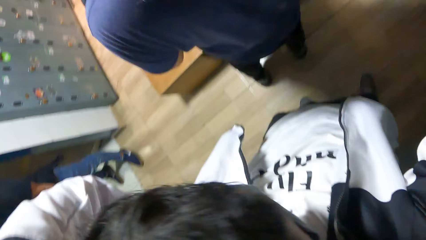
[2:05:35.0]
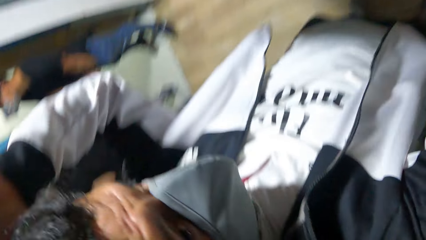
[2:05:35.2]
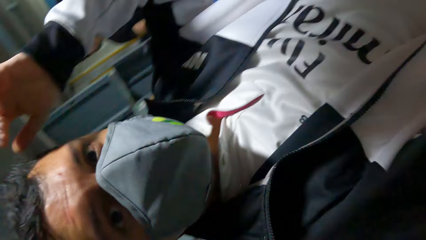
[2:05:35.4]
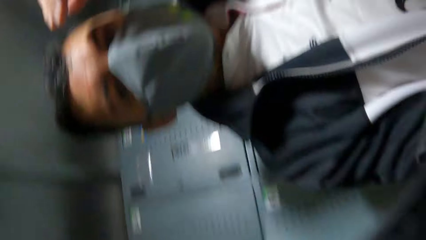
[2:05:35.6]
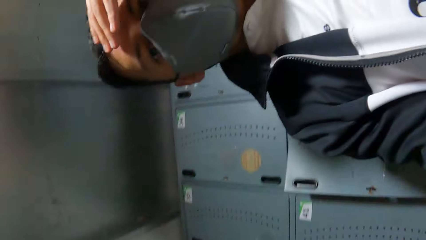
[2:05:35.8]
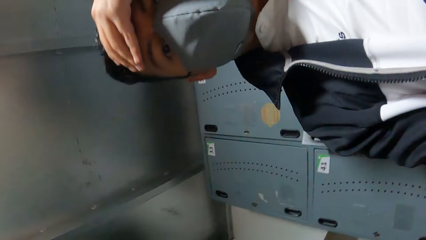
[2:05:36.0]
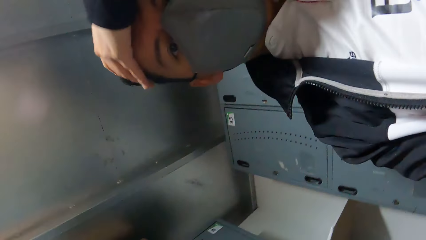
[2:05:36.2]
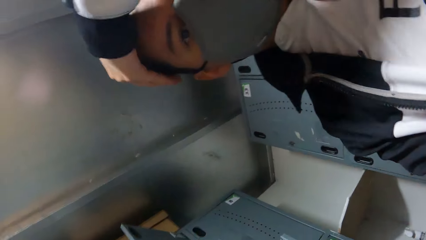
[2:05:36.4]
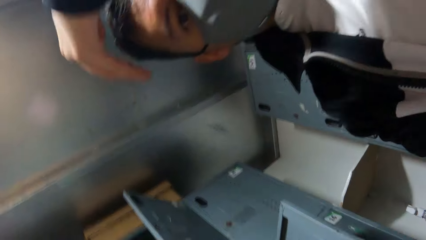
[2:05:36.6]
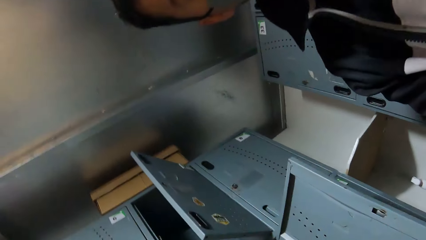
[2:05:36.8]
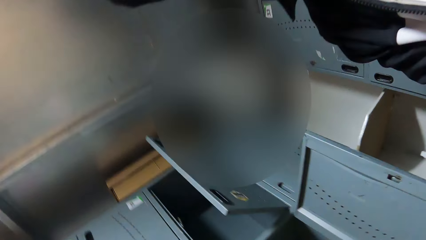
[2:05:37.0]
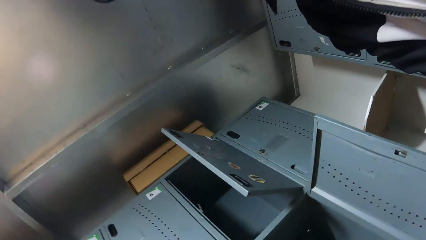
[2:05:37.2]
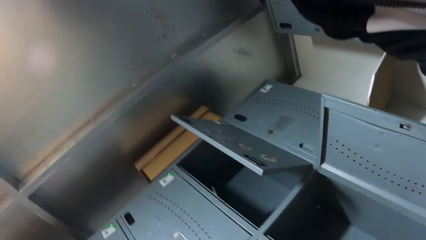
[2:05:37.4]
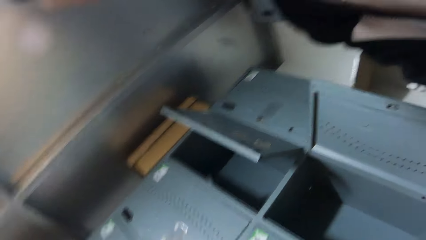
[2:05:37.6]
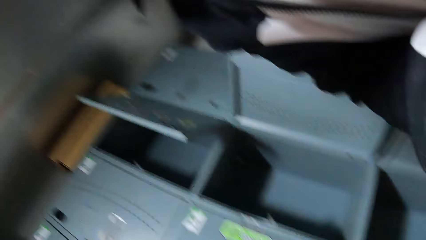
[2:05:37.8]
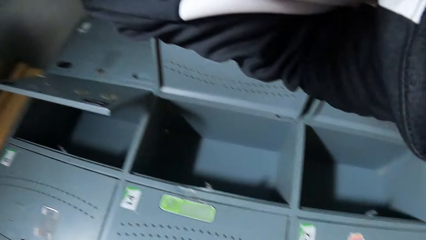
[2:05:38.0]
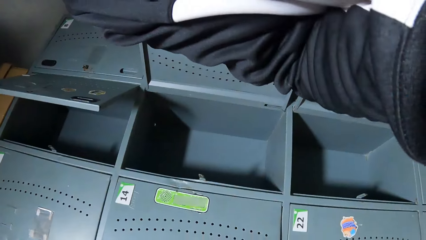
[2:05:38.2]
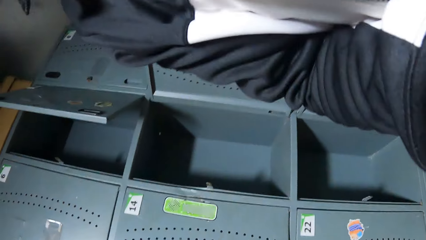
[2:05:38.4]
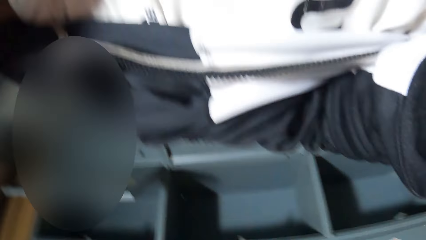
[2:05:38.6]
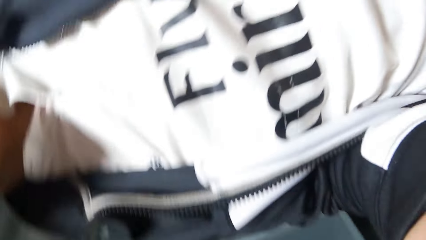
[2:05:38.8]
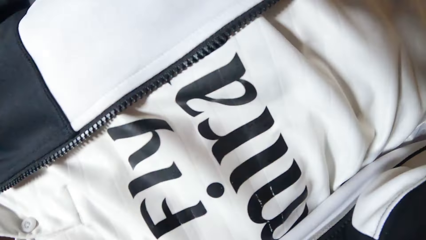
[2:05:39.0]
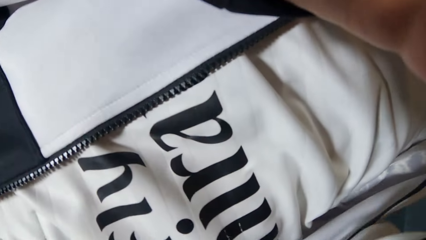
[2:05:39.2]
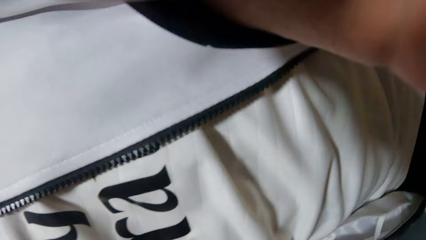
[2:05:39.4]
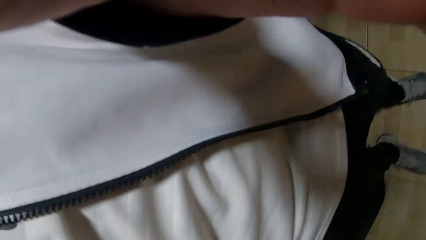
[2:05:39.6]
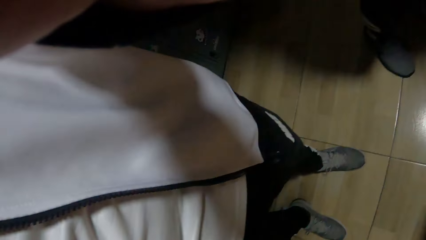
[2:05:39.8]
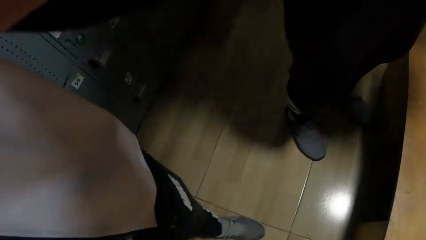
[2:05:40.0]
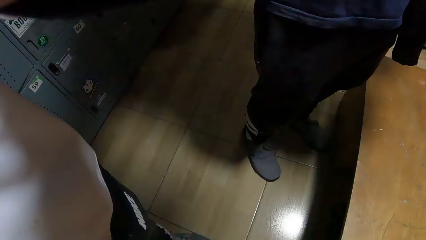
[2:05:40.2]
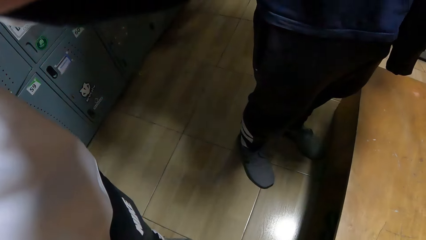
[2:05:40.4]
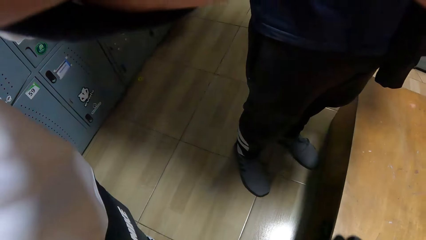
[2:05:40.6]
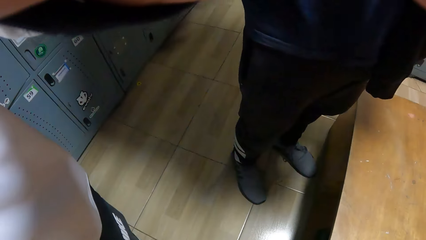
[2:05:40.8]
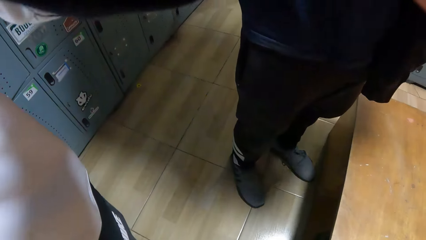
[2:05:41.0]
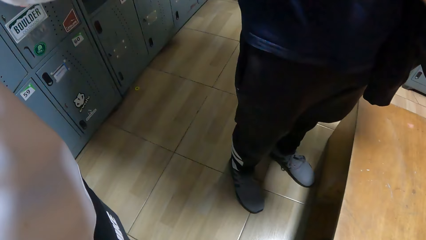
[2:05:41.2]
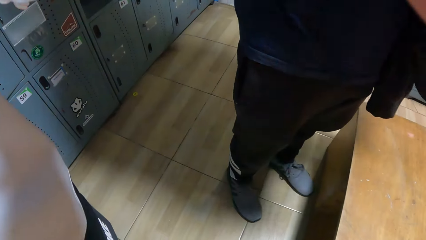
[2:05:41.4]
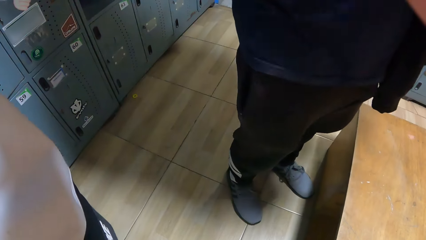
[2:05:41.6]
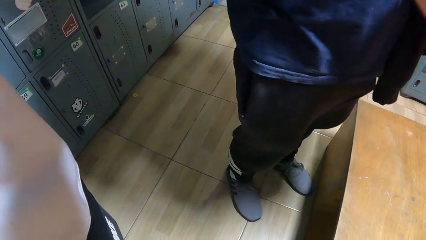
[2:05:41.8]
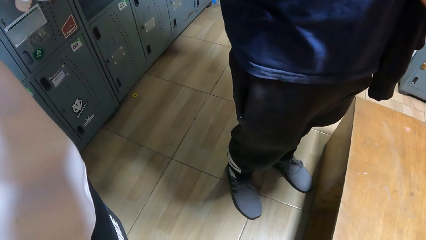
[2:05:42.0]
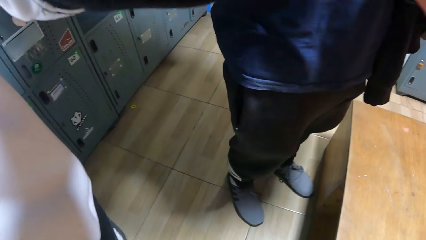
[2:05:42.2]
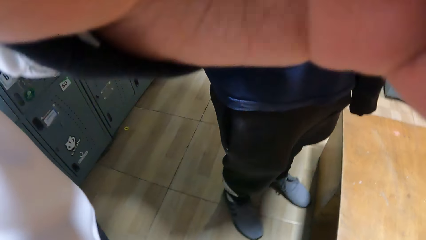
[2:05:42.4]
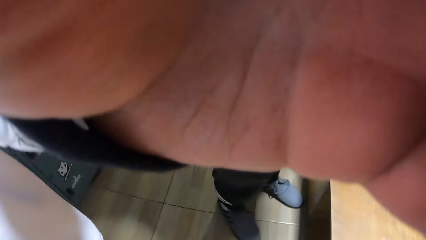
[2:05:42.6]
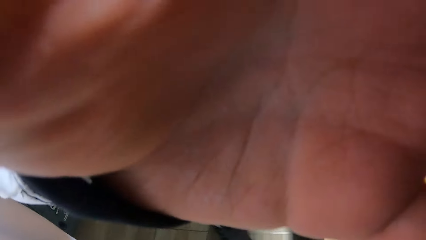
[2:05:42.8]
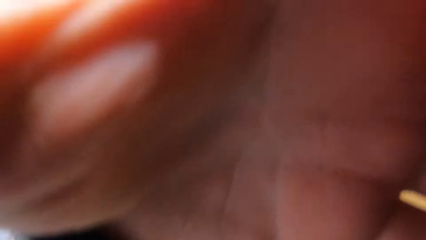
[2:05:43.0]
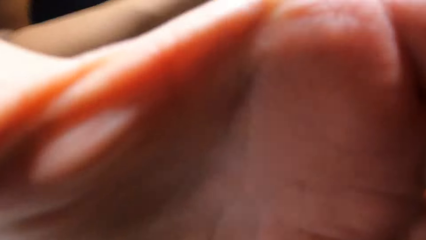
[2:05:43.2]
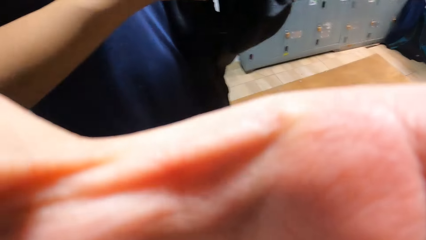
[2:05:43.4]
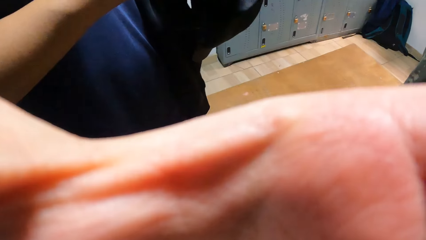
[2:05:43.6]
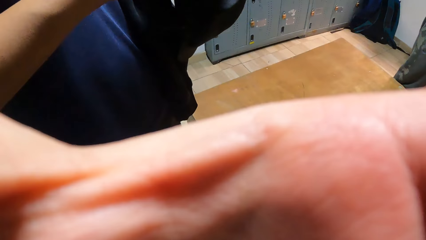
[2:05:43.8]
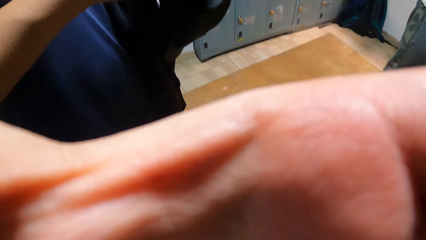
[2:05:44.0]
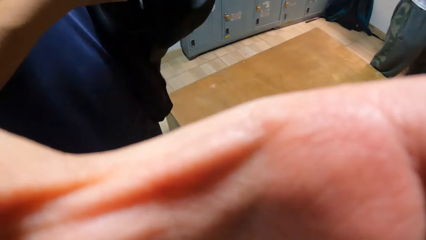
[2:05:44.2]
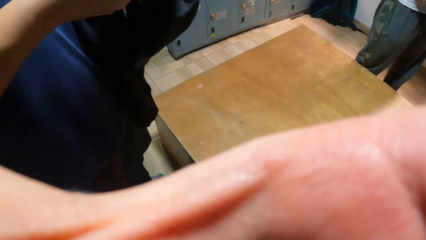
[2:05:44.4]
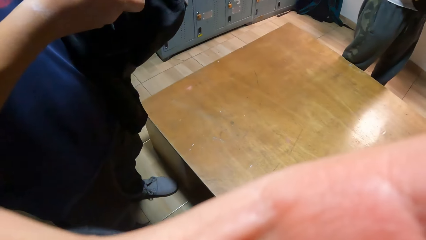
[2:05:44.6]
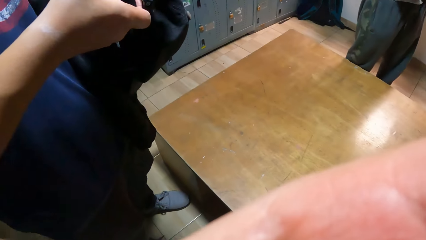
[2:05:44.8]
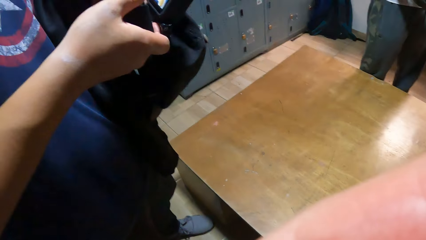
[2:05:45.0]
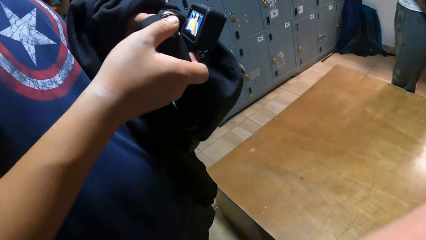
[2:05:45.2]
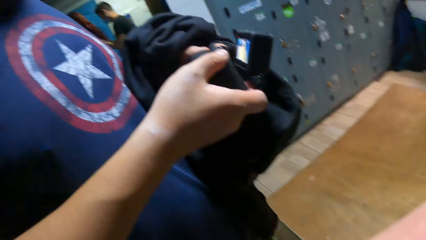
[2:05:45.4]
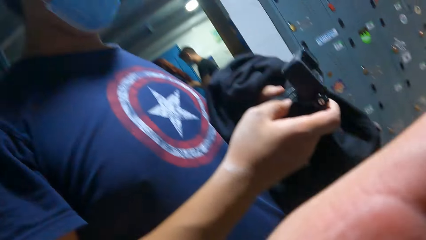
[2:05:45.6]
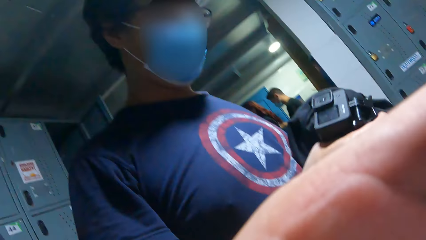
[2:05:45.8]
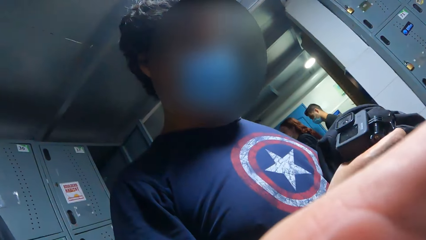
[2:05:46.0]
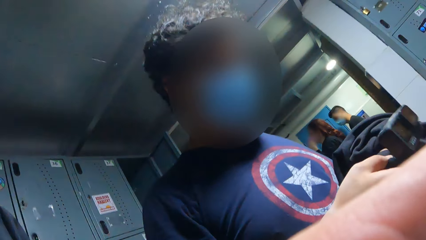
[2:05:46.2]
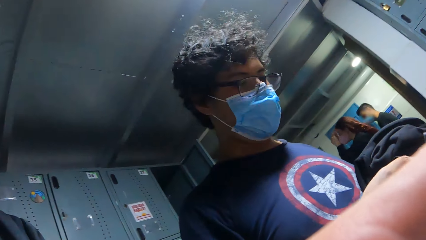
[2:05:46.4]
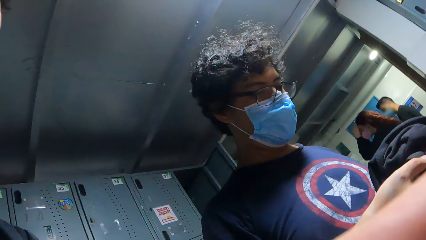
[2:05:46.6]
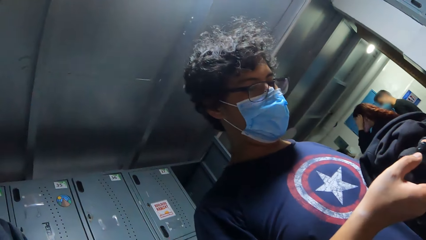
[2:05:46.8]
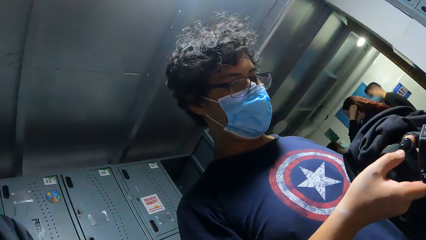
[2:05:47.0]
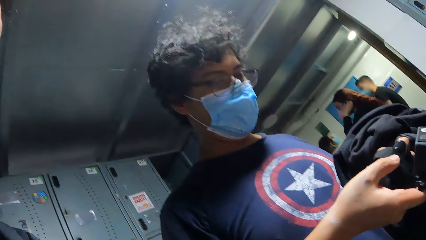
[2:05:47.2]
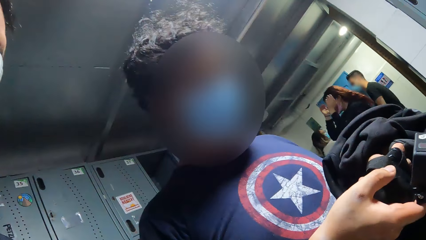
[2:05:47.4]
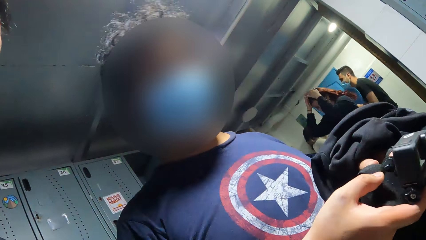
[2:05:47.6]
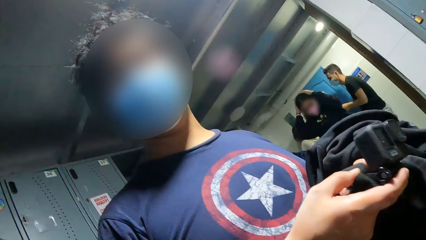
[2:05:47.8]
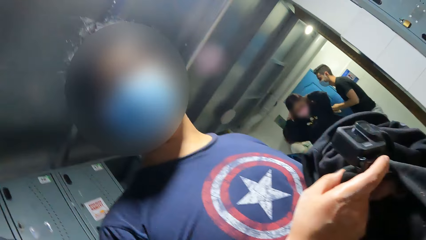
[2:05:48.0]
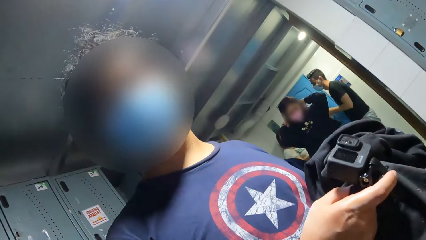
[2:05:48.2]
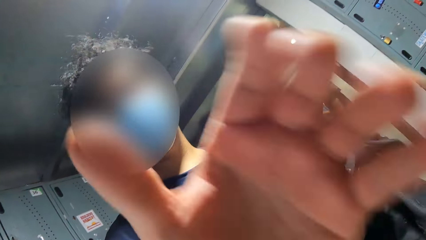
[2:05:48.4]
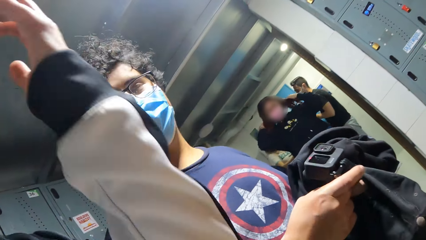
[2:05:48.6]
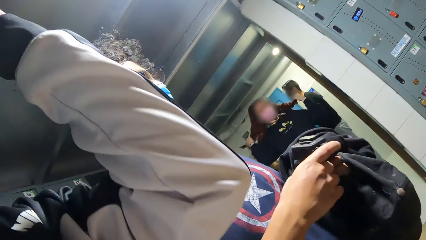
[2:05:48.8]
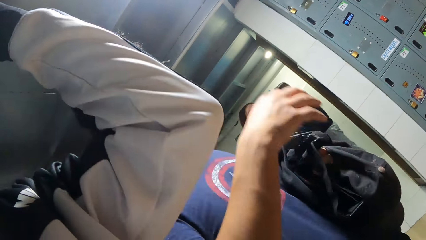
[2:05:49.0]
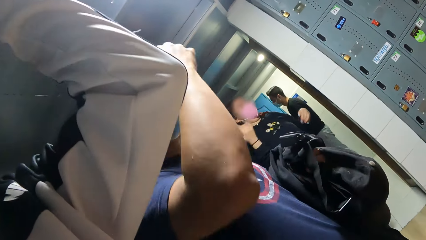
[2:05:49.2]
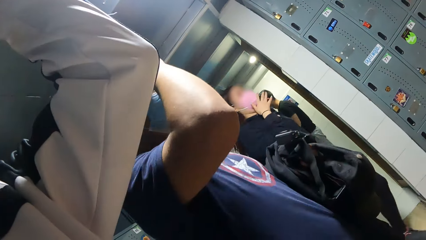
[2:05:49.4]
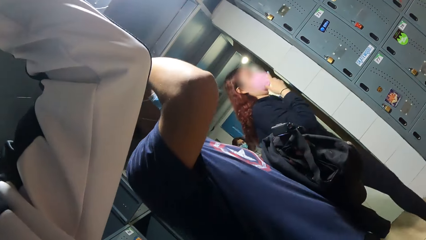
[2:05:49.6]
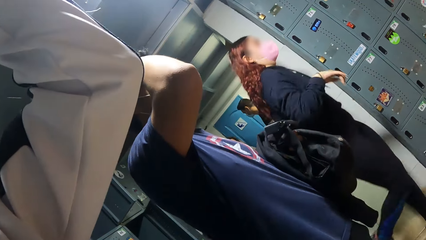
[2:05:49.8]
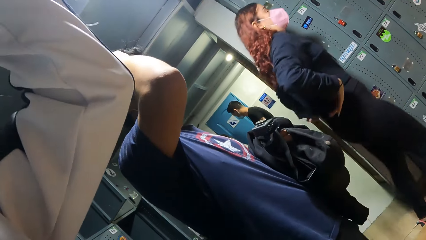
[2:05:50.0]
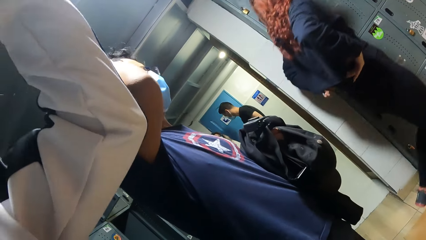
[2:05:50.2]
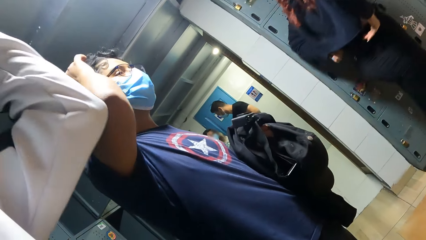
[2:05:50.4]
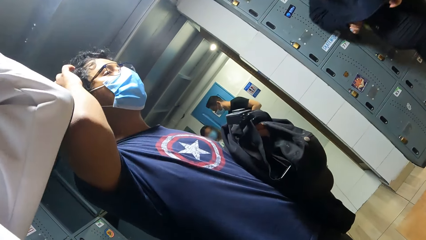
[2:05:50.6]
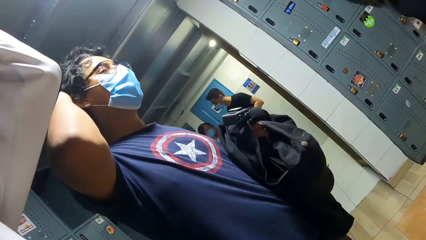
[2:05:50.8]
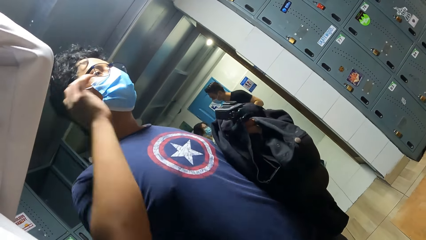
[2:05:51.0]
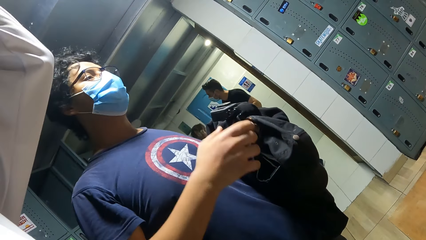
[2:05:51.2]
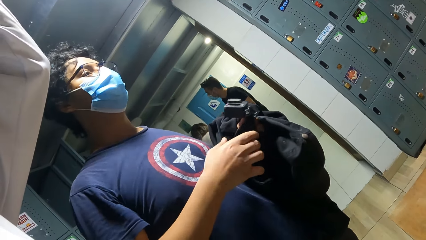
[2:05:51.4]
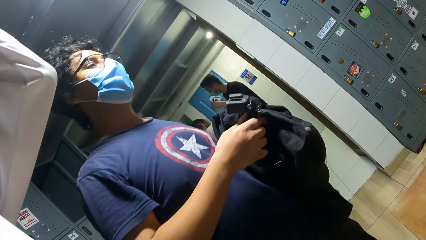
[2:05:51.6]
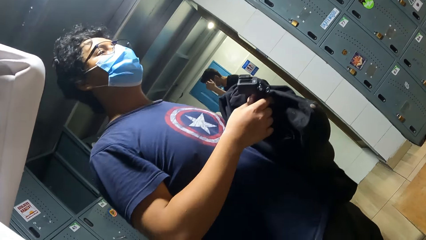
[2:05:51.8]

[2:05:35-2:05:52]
The camera wearer adjusts the camera. He looks around the house. He cleans his forehead with his left hand. A man interacts with the camera wearer. The camera wearer adjusts his camera with his left hand. The man touches his hair with his right hand.
